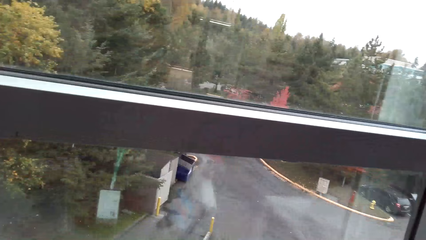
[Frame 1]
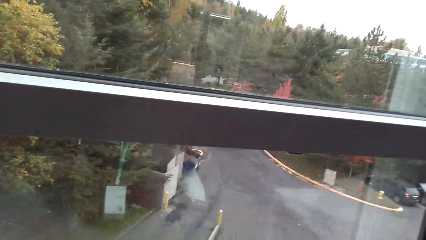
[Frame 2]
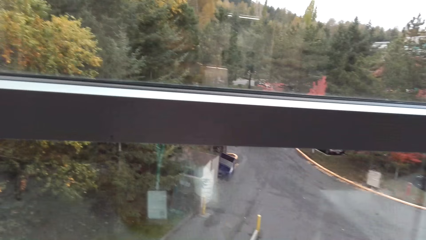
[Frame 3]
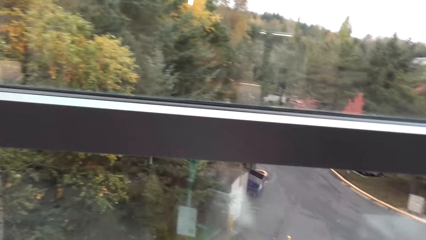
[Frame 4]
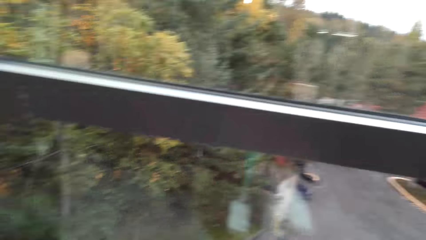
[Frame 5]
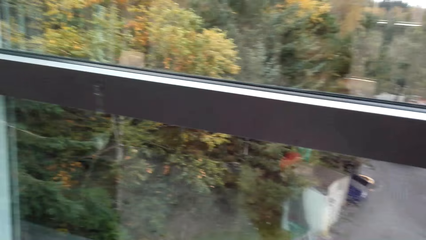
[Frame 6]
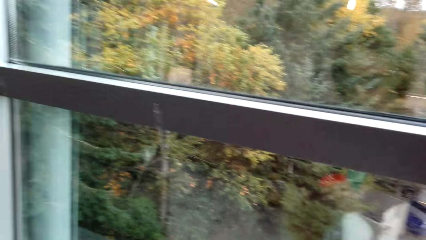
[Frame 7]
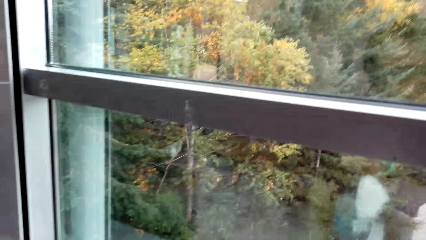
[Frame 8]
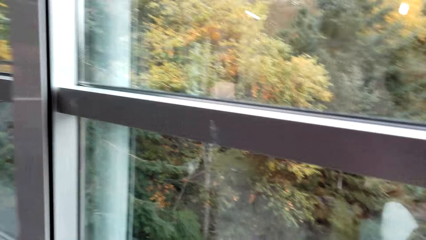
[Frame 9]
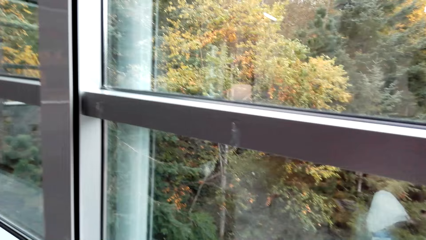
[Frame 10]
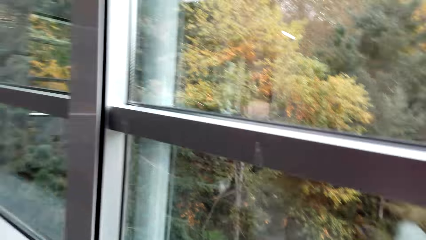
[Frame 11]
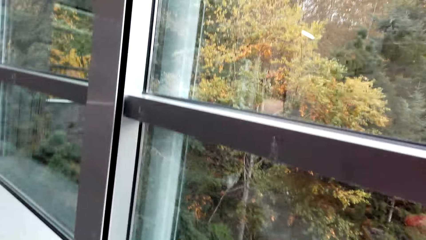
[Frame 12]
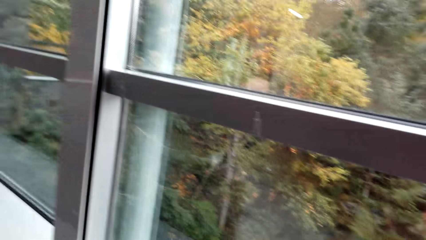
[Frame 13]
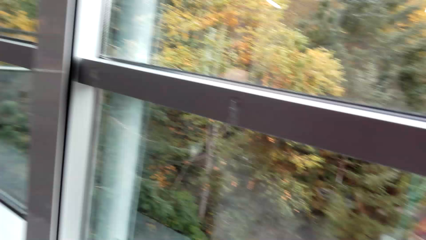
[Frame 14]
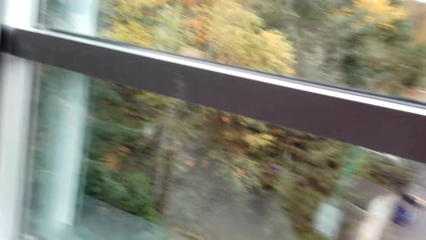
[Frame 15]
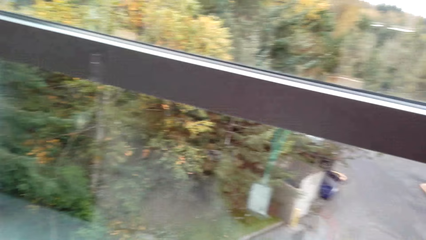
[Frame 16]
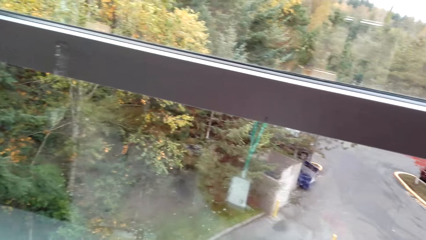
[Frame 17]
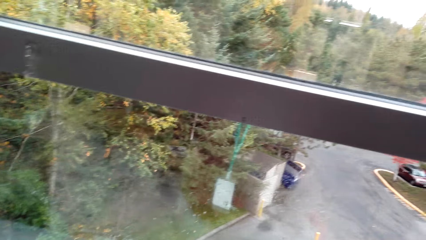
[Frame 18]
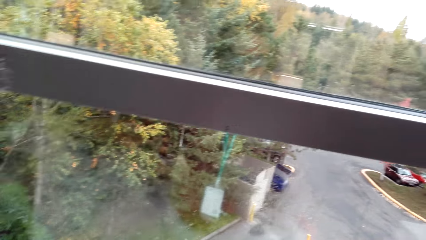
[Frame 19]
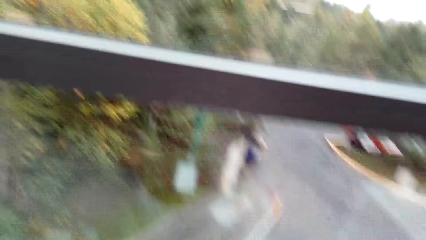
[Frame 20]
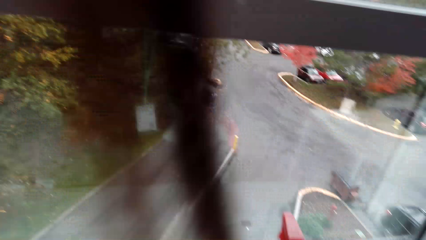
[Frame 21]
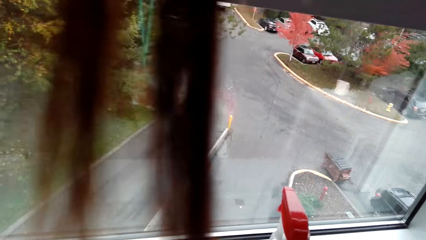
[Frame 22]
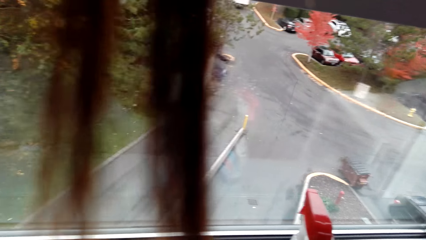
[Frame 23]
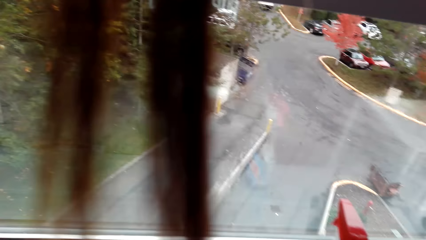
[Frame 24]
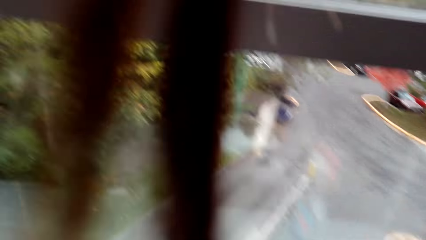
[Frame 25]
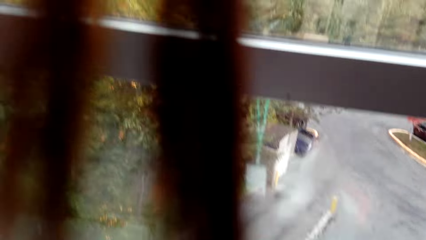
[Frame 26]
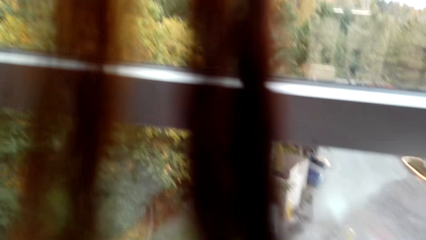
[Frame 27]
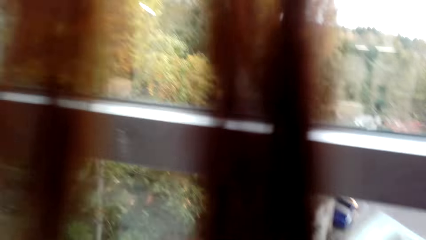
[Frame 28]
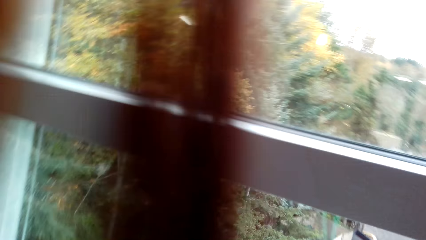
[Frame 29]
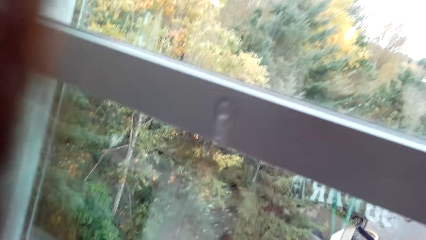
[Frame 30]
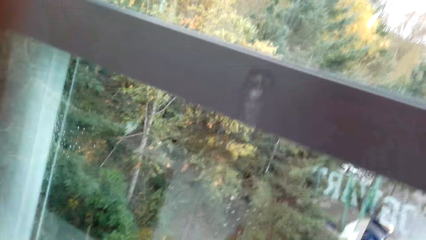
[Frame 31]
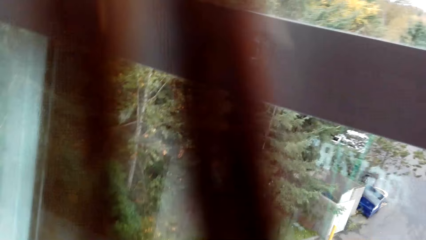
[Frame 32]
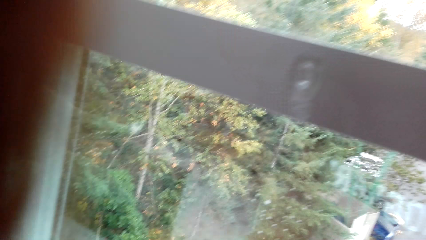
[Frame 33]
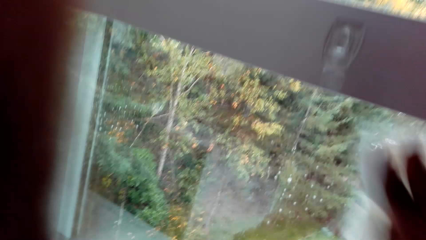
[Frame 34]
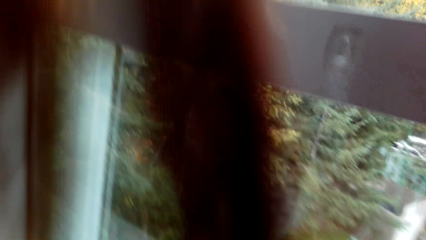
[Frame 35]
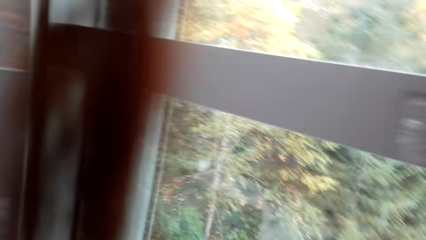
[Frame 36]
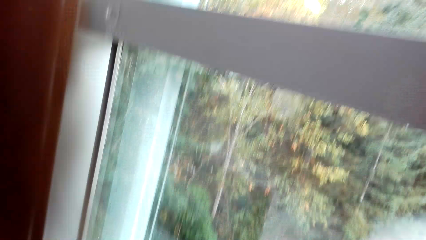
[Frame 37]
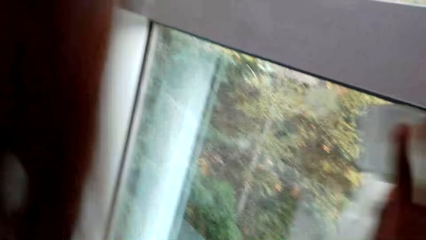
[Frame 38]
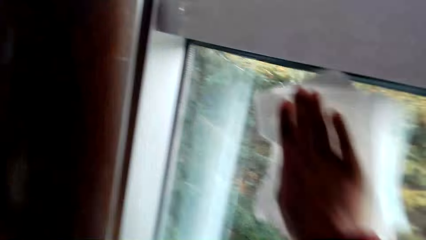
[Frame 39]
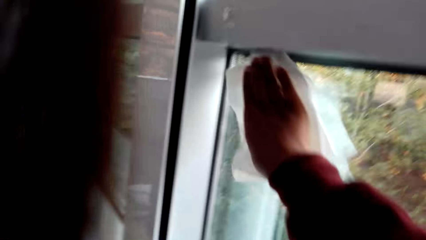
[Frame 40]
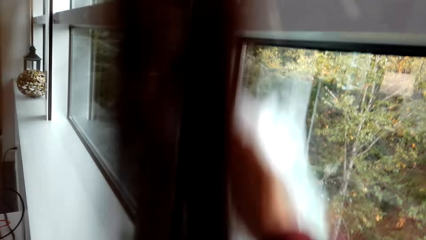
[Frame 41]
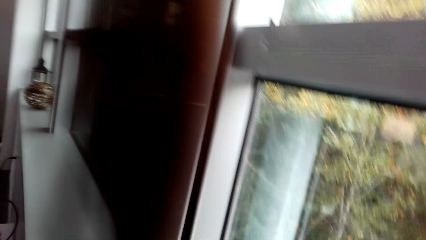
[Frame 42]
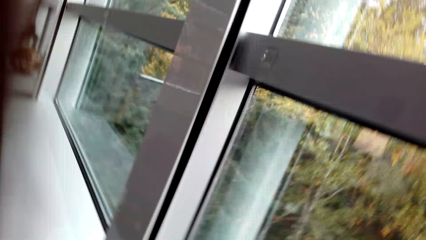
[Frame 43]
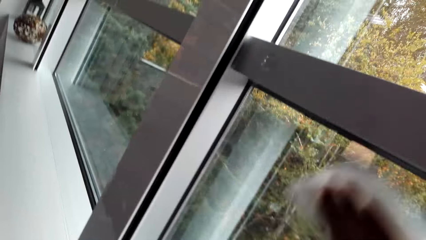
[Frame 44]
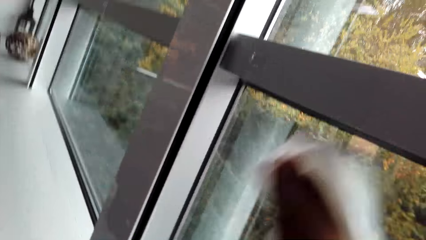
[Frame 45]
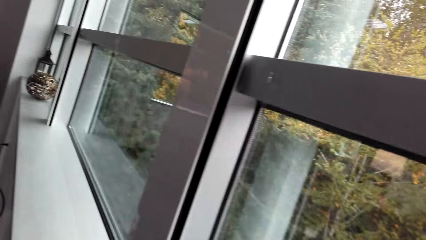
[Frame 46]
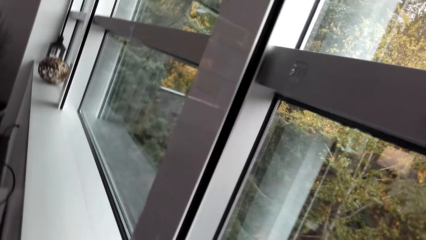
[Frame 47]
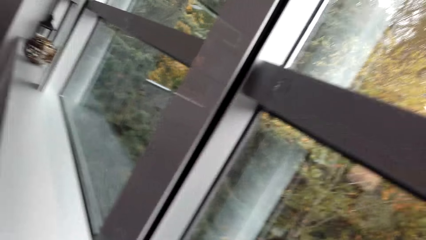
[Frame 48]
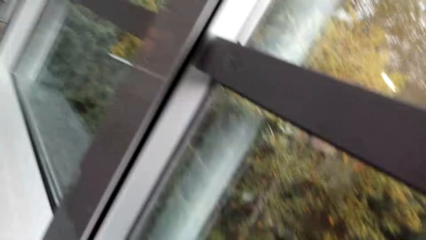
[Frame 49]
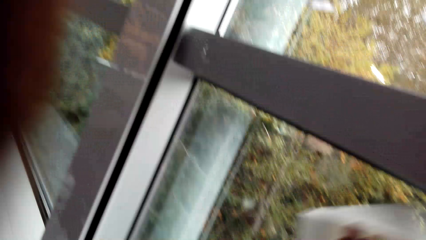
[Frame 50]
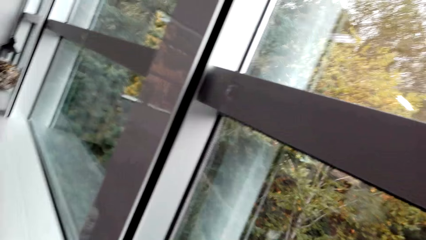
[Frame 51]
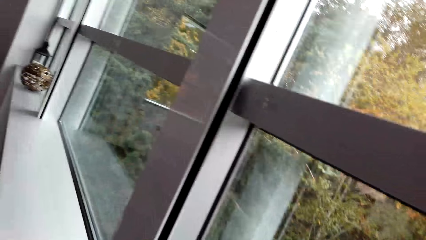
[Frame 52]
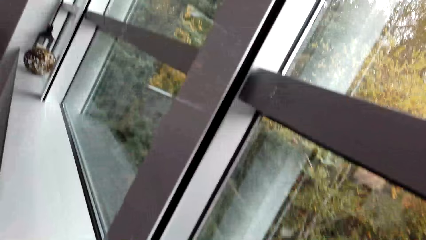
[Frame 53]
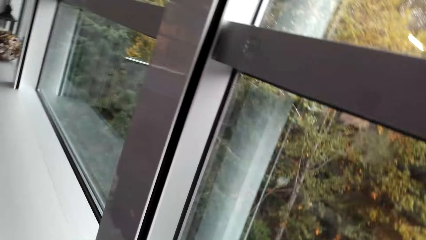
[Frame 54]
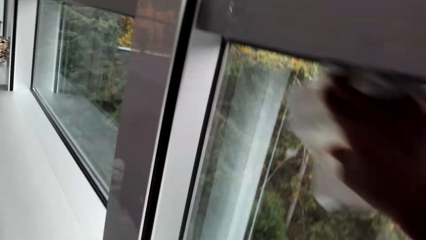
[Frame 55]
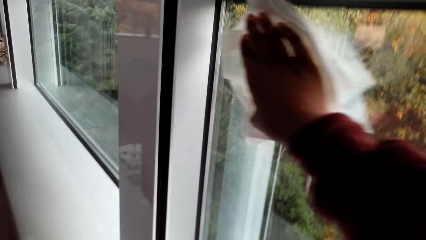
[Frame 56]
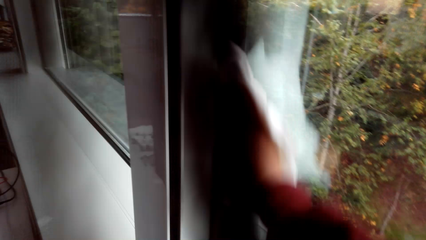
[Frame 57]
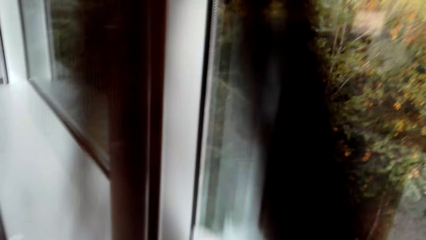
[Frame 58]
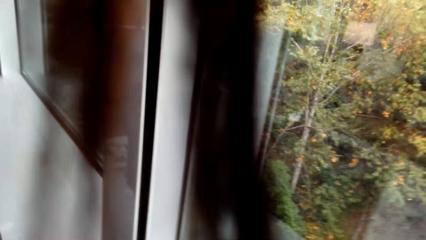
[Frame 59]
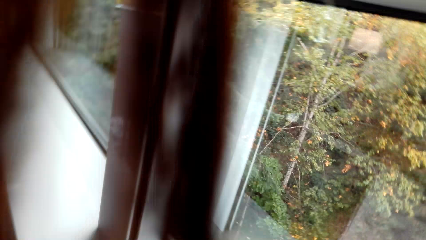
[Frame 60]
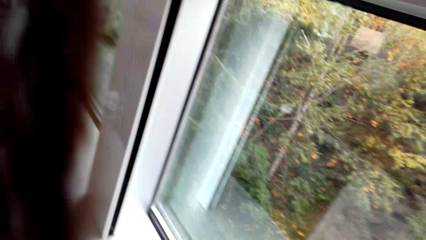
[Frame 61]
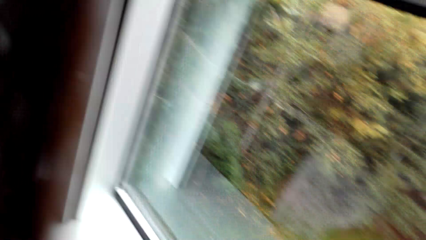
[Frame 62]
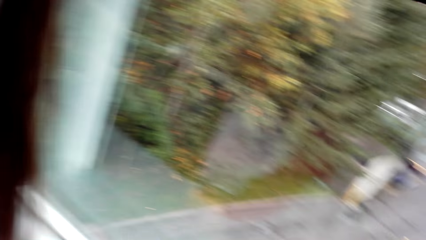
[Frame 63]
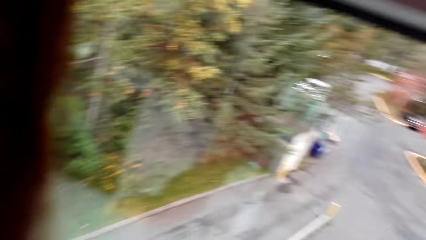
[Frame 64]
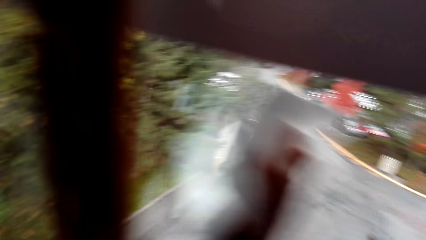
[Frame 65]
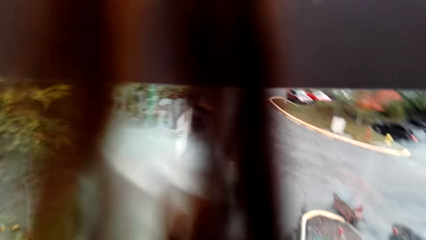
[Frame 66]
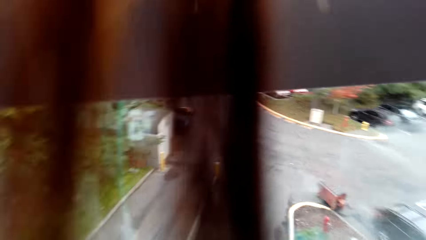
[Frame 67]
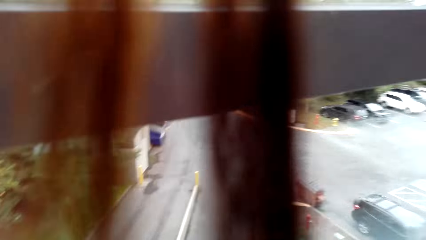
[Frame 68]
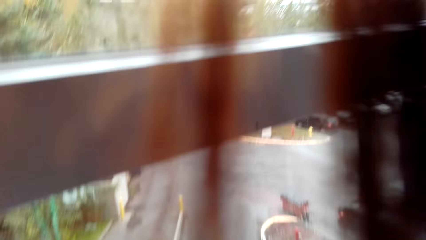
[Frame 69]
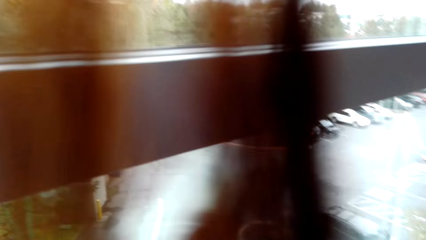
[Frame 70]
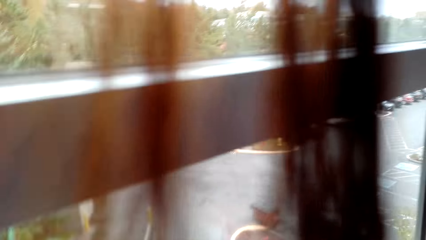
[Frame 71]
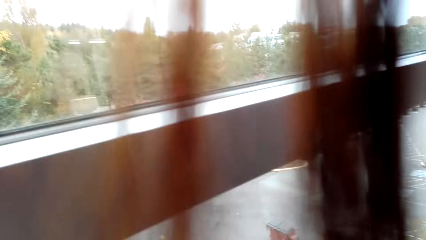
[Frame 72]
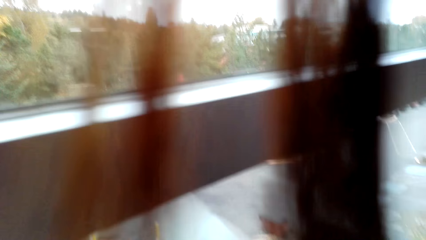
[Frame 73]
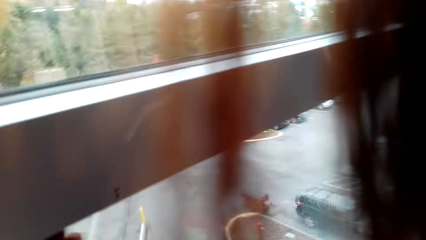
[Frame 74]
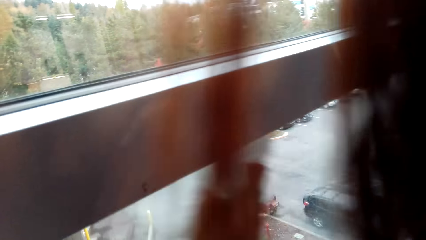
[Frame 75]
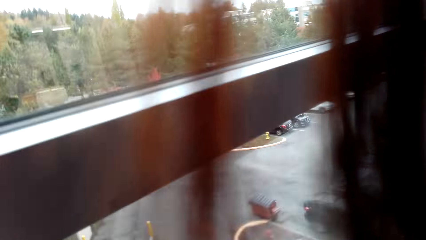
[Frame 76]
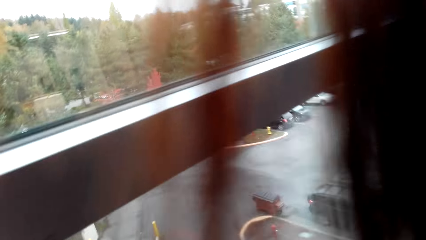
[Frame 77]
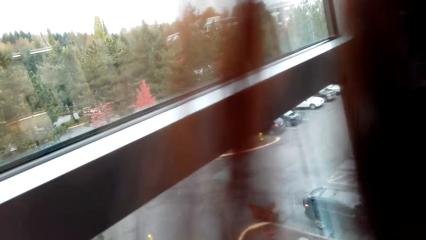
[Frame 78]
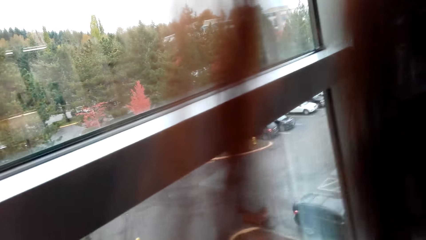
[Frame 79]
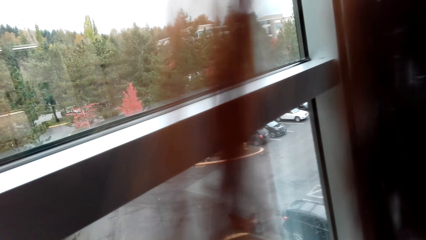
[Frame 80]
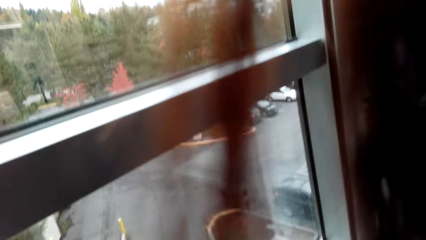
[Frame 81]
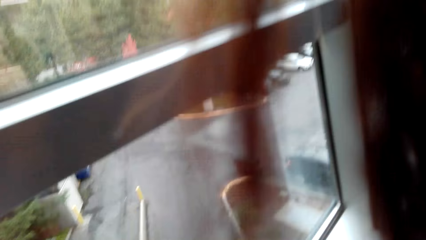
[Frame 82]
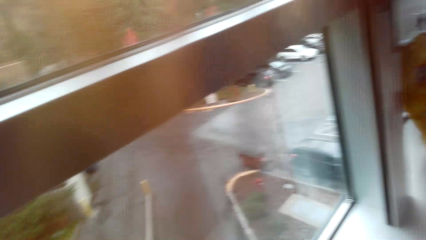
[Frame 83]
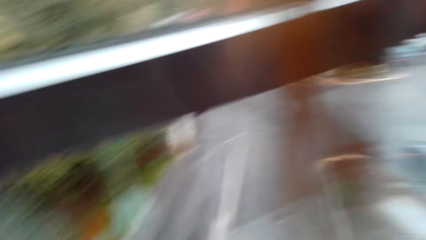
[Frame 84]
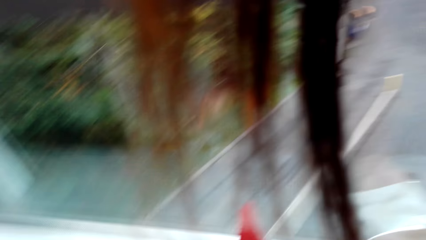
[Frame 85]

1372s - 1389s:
The camera wearer sprays on the window. They wipe the window.
